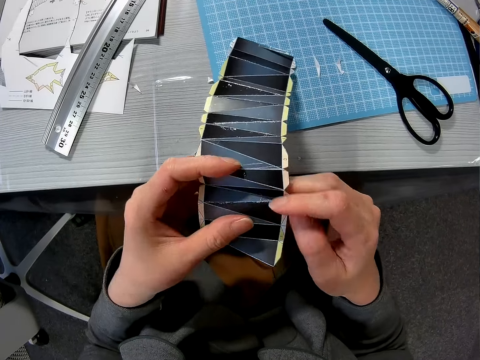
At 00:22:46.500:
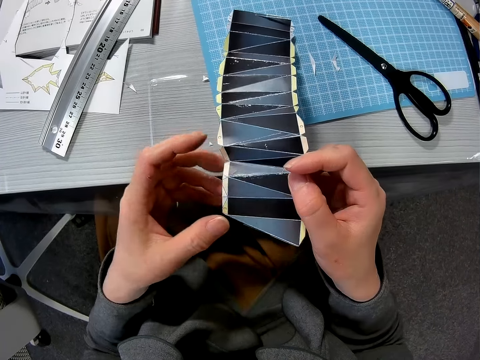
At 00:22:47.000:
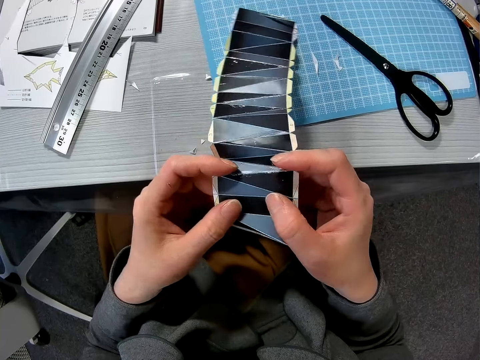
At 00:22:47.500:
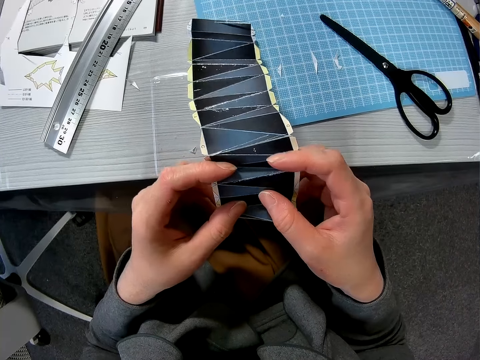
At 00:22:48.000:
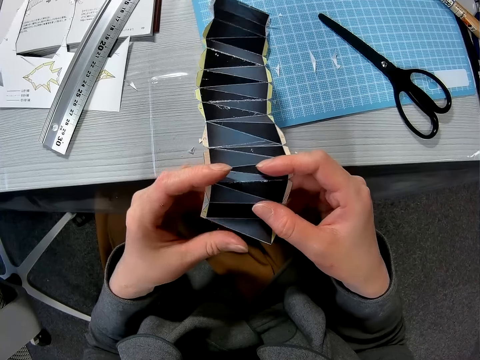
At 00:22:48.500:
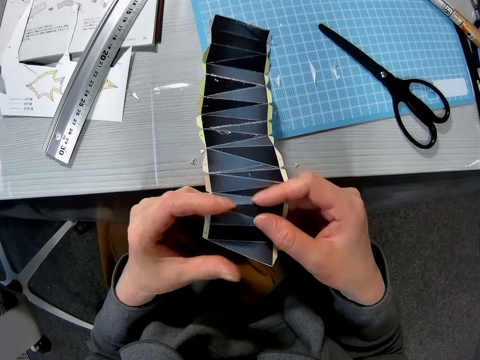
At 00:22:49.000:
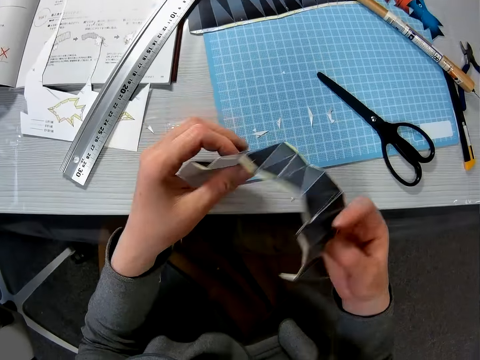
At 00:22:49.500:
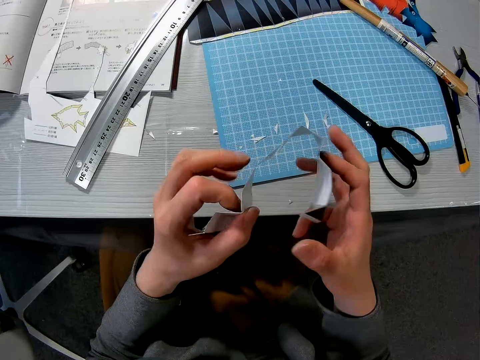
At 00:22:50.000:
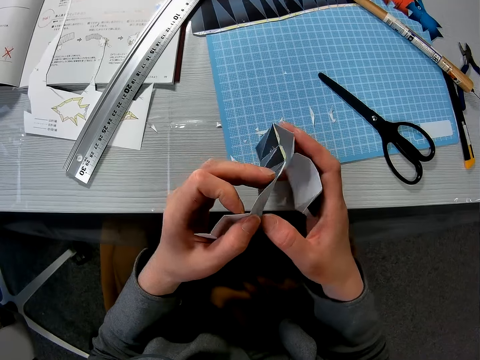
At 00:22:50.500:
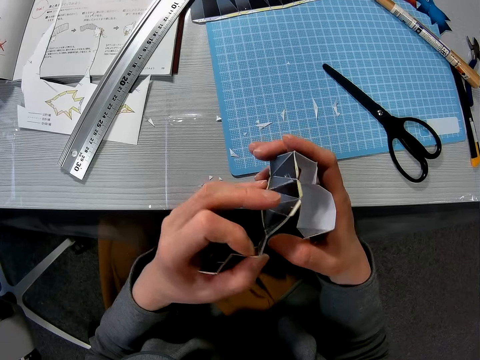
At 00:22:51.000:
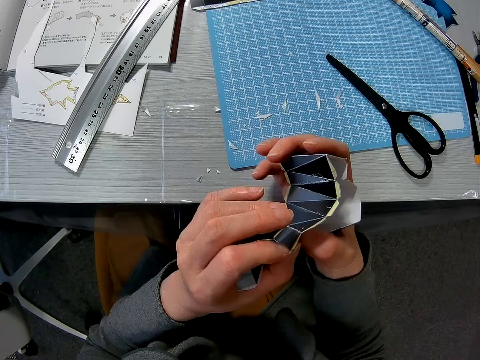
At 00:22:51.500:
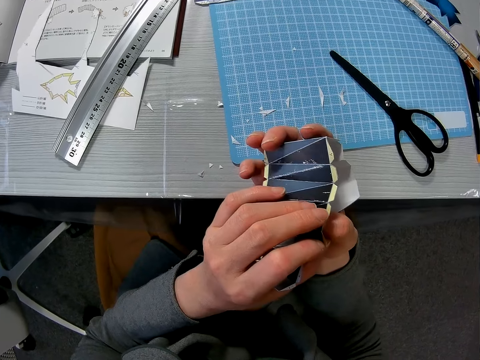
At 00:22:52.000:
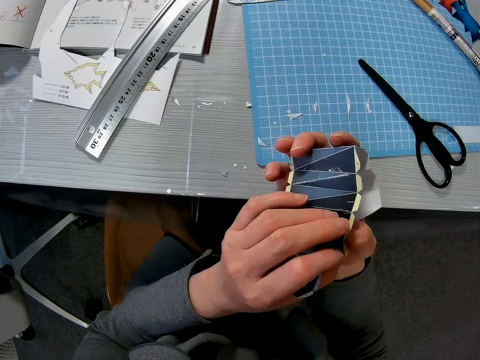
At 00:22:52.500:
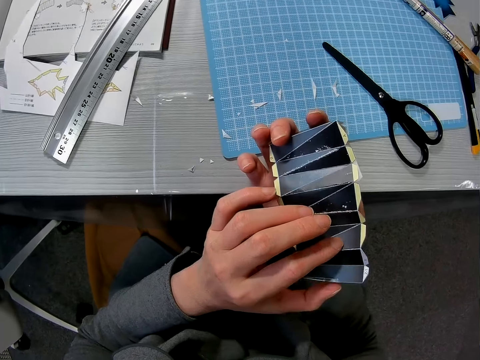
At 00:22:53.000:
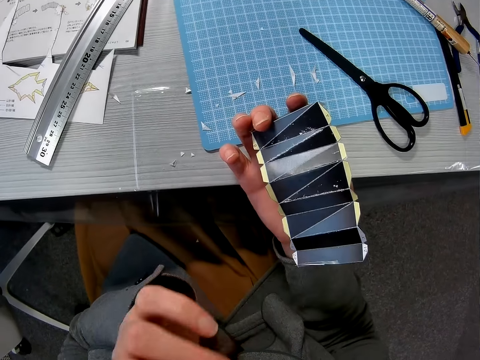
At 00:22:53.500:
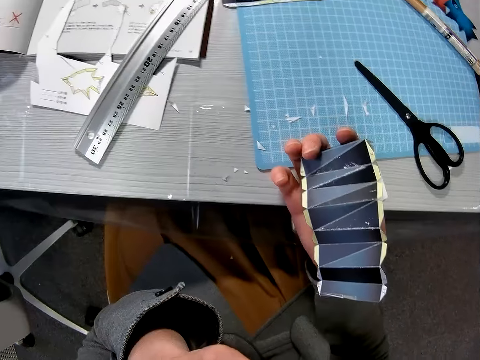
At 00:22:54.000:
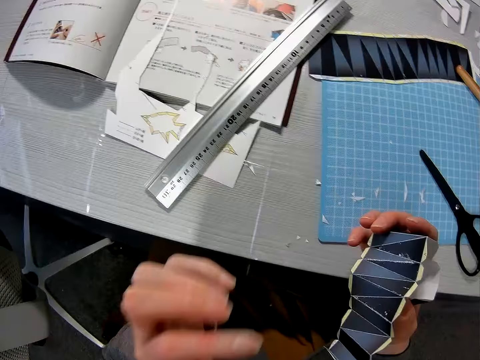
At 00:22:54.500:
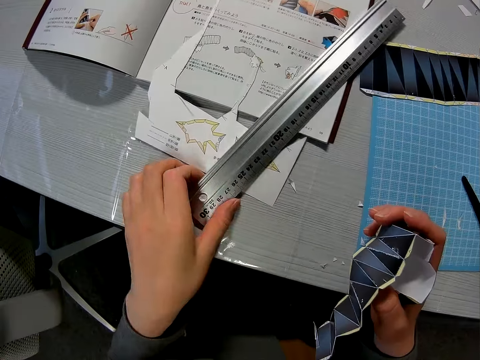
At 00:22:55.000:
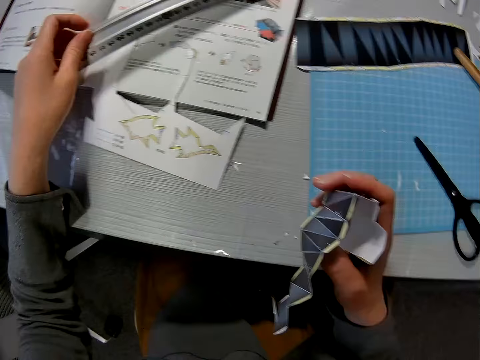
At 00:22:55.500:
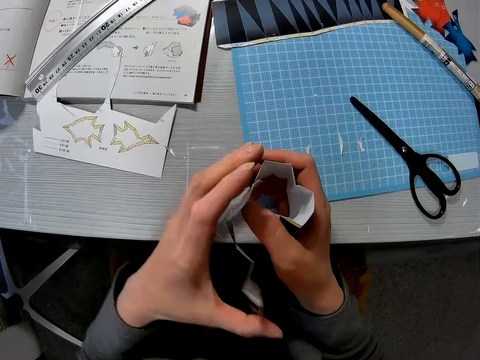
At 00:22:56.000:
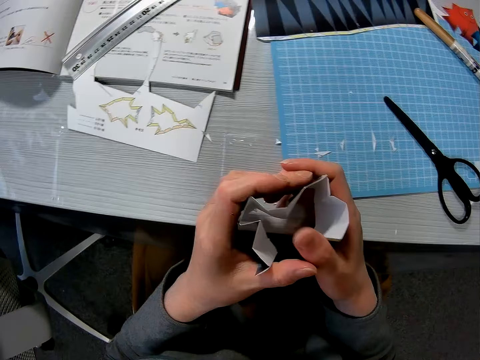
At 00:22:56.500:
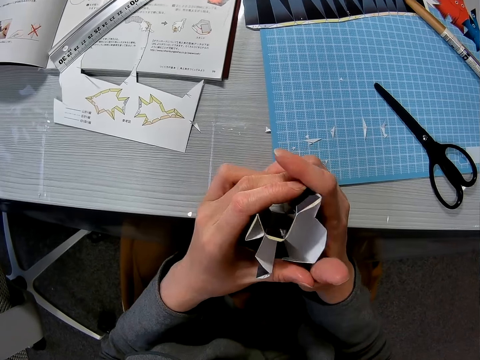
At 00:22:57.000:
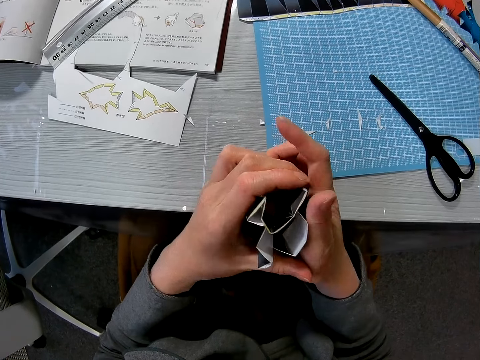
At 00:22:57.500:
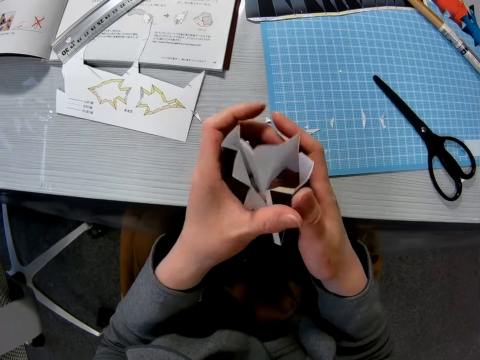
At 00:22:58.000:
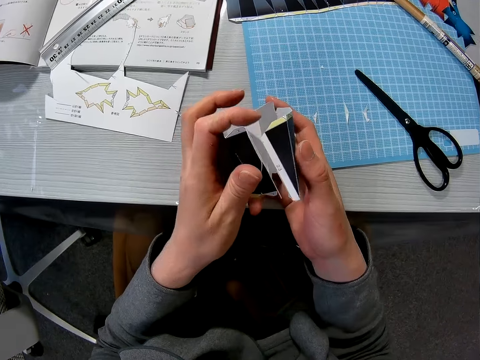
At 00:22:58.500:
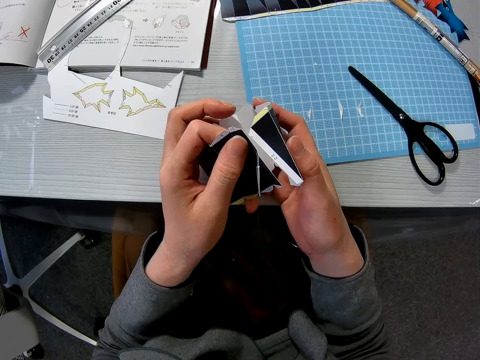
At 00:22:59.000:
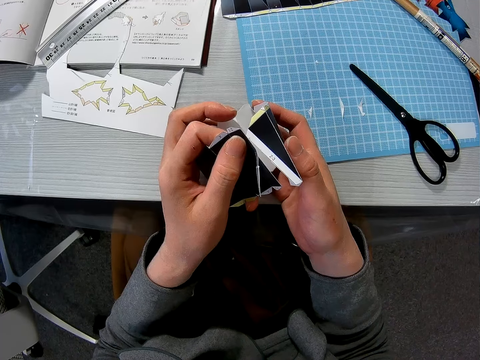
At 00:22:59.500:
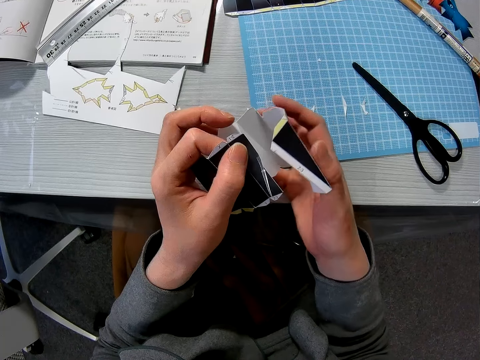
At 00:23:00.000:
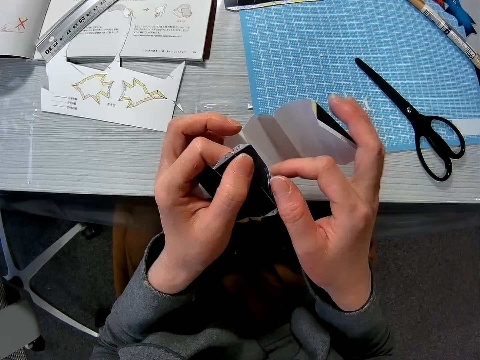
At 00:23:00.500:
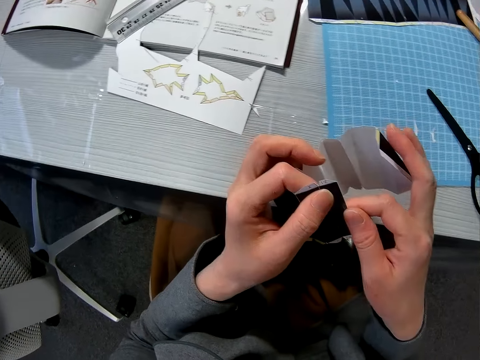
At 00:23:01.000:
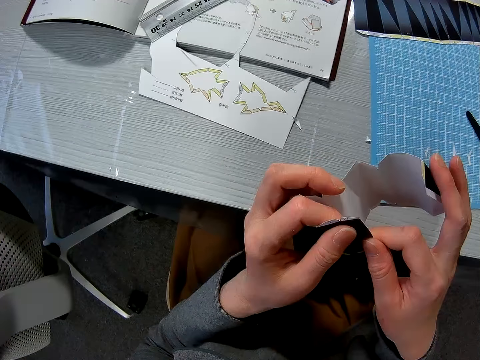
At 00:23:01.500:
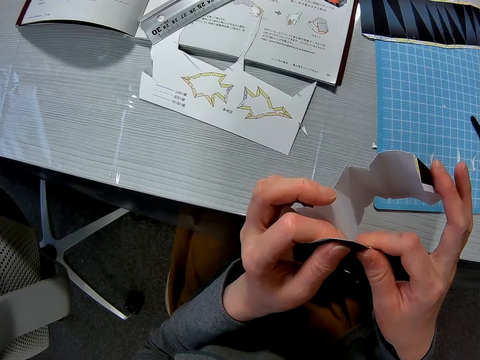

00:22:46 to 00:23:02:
The camera wearer looks at the crafting paper. He touches his face briefly with his left hand. He moves an aluminum ruler on an instruction manual. He resumes folding the paper model. He looks at the crafting paper. He holds the edge of the paper model with his hands.

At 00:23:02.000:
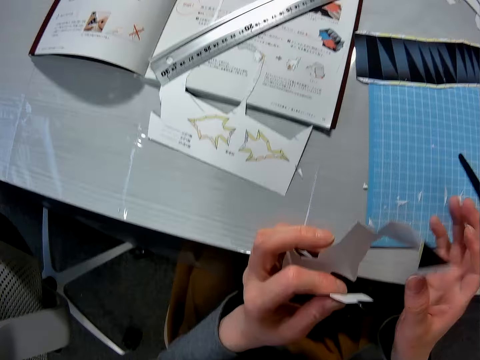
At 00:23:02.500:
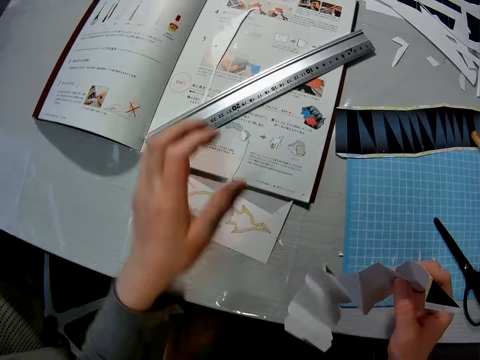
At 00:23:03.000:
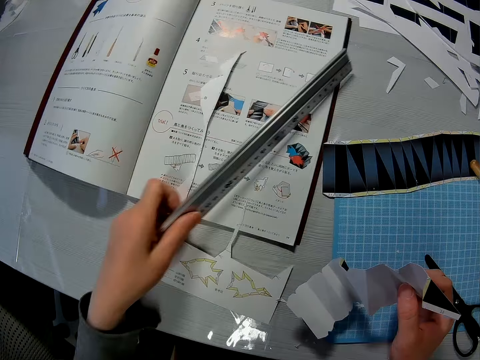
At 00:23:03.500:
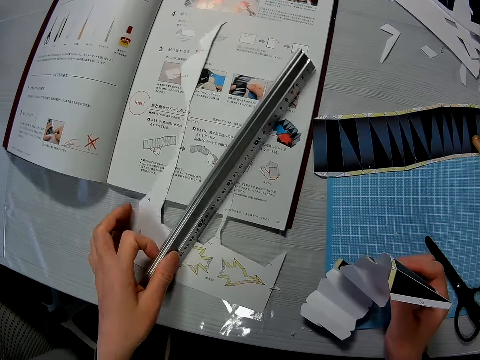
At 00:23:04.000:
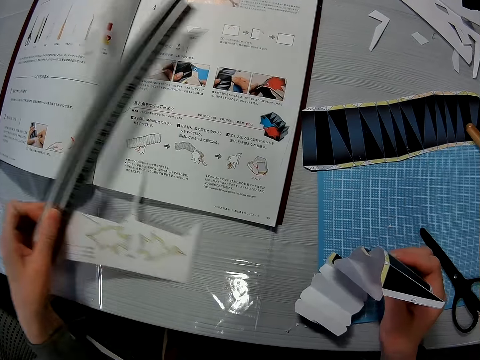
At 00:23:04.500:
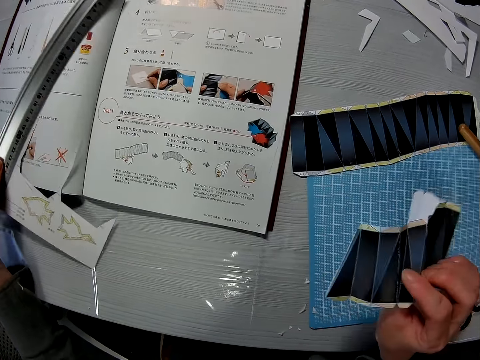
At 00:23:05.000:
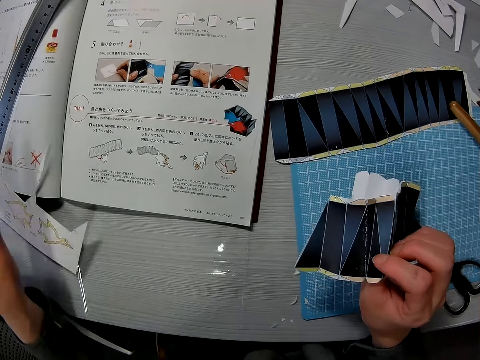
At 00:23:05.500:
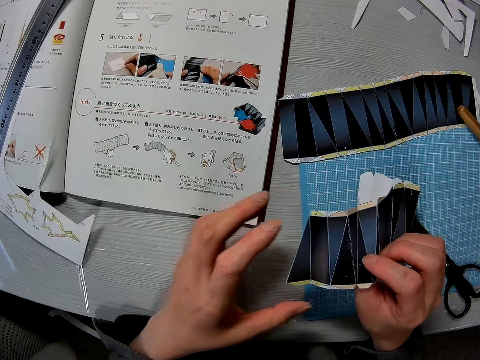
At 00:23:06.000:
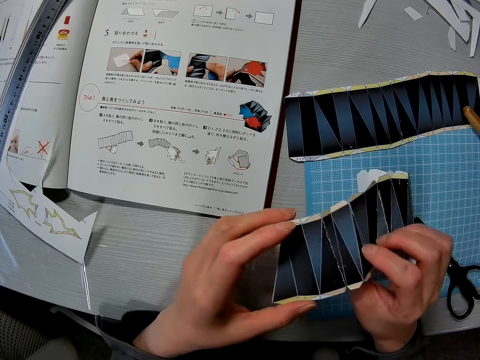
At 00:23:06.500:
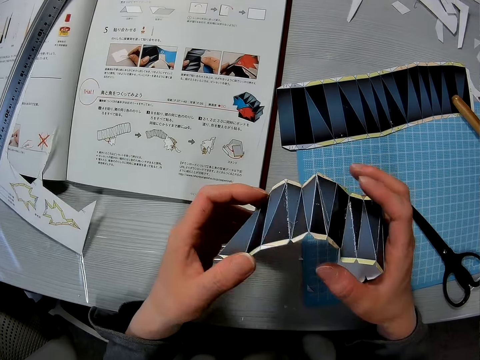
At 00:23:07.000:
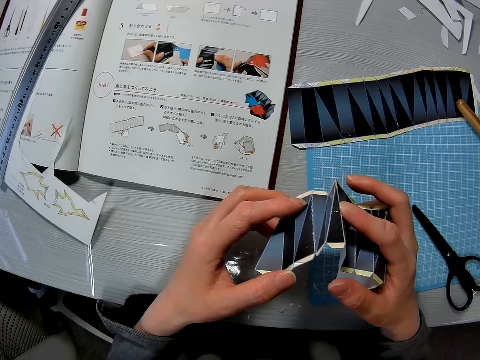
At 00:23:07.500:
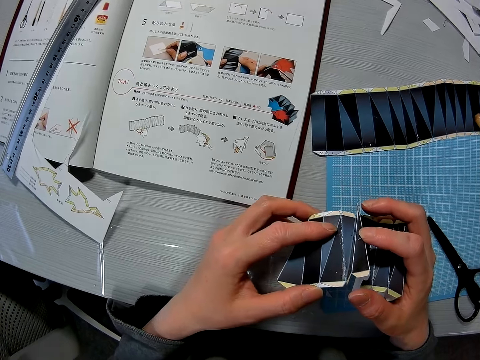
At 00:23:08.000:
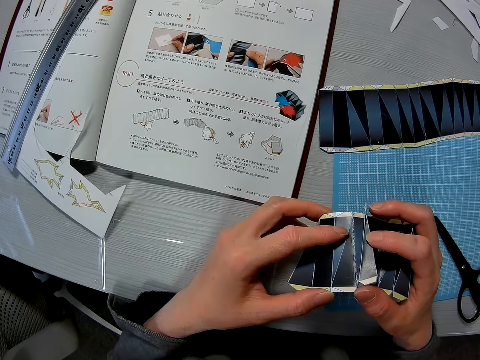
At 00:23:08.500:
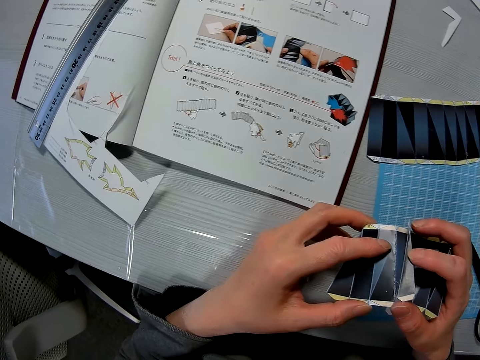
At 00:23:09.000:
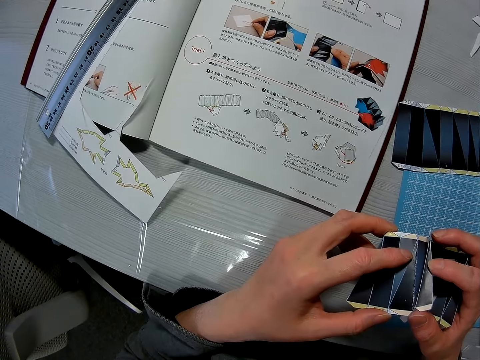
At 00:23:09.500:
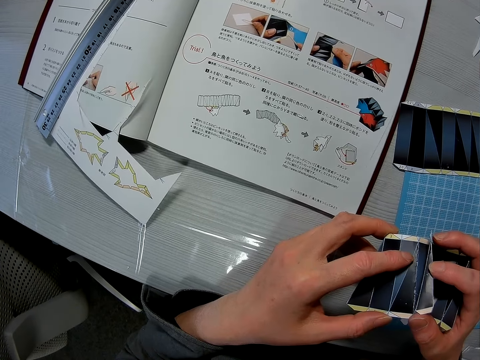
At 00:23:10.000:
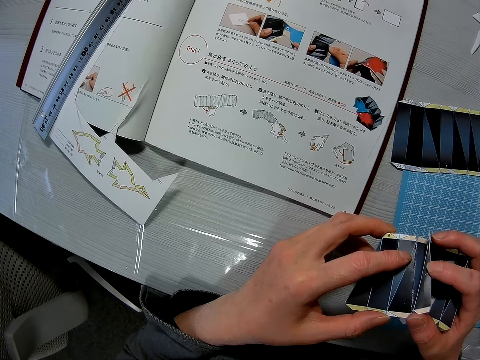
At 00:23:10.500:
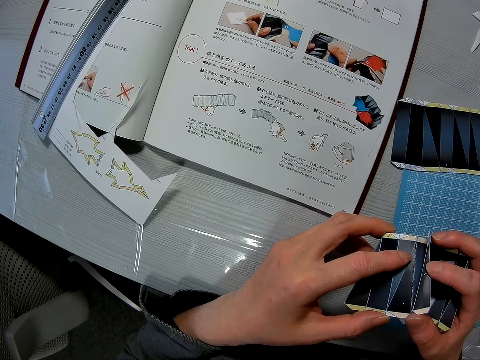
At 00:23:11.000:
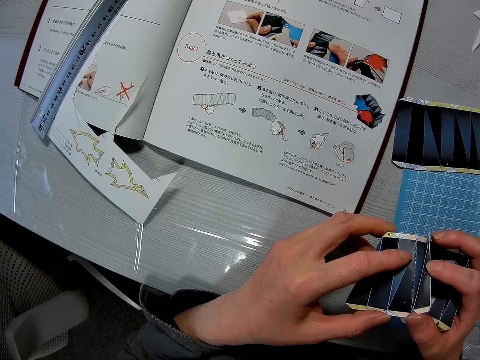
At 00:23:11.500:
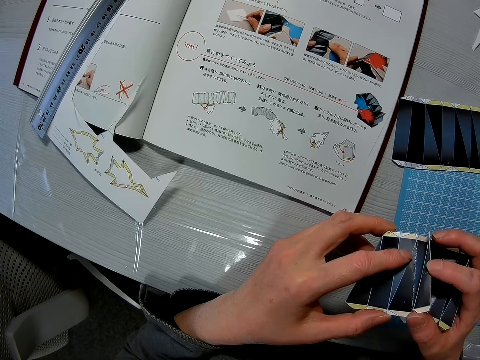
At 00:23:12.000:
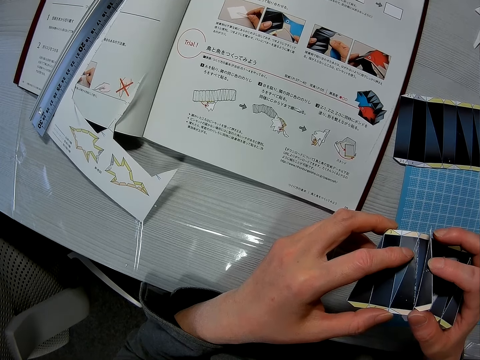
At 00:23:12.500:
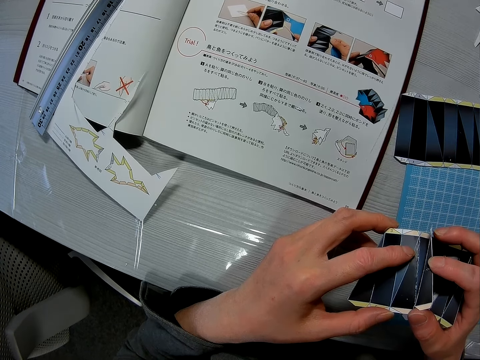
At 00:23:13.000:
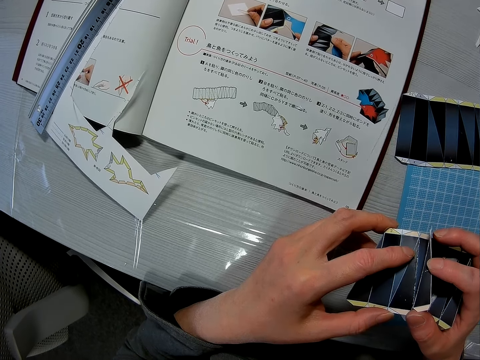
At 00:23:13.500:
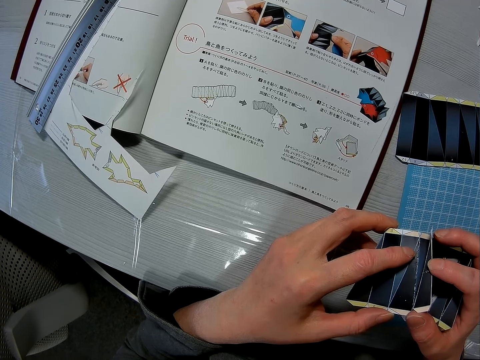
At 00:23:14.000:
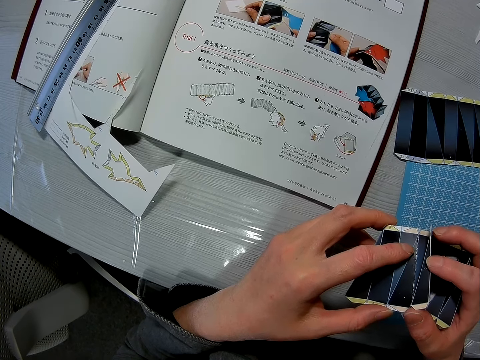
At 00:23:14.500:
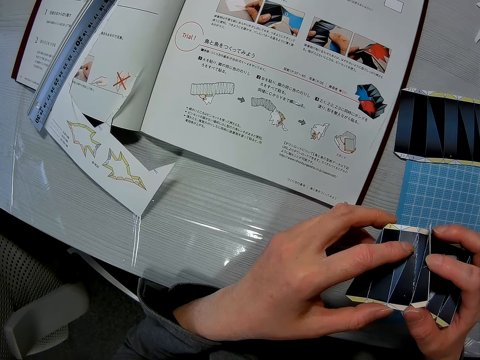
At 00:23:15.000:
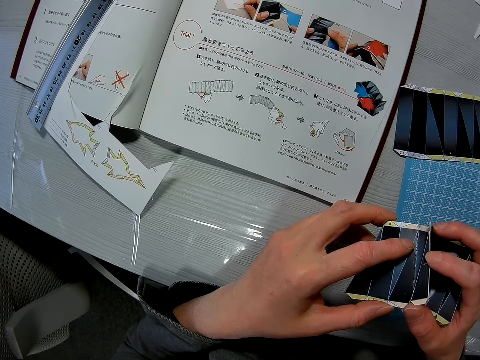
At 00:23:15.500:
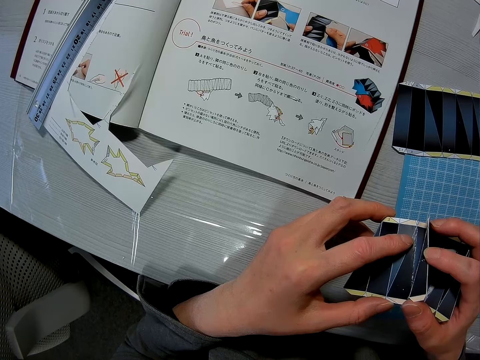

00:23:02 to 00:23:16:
The camera wearer passes the paper model to his right hand. He moves the aluminum ruler together with a paper piece on the instruction manual on the table. He folds the paper model briefly. He looks at the crafting paper. He looks towards the instruction manual on the table.
